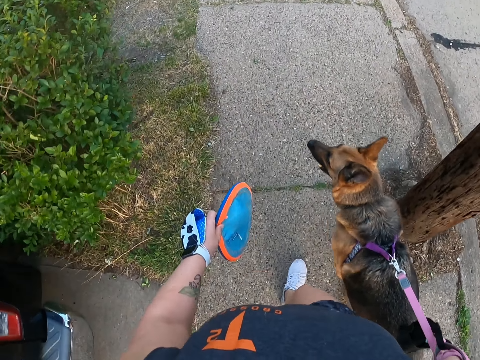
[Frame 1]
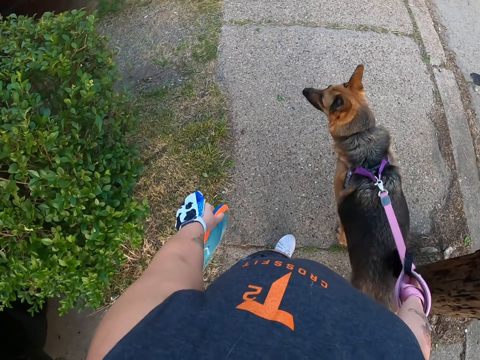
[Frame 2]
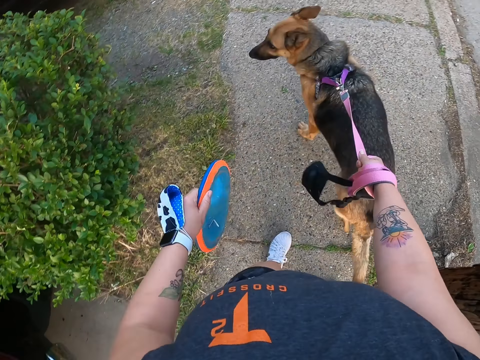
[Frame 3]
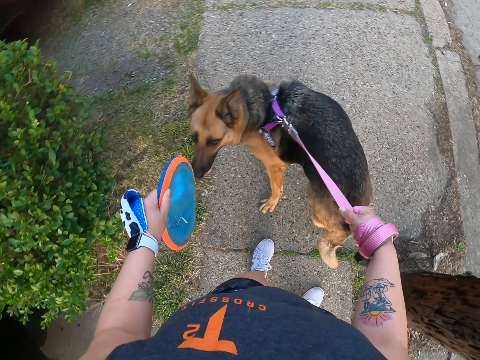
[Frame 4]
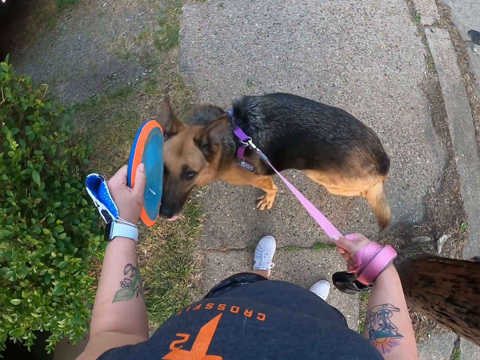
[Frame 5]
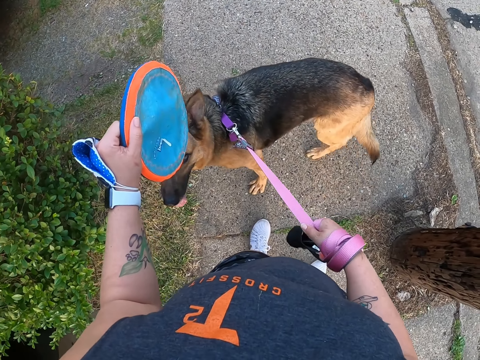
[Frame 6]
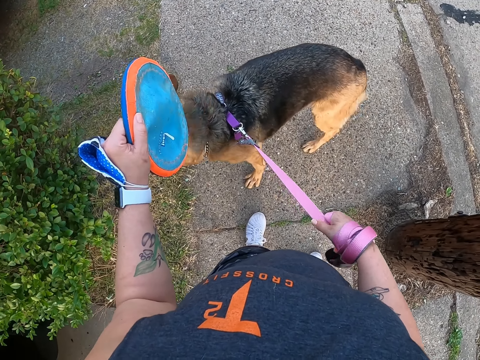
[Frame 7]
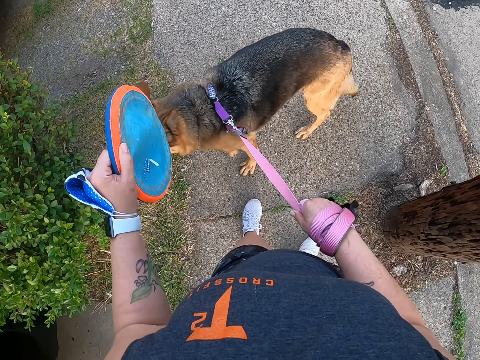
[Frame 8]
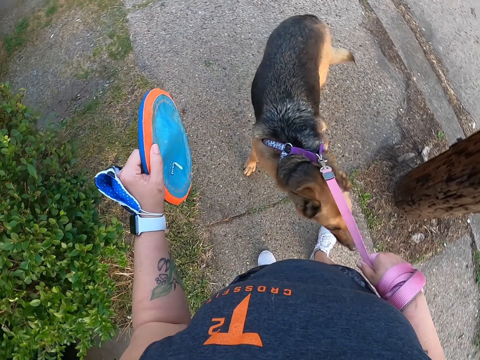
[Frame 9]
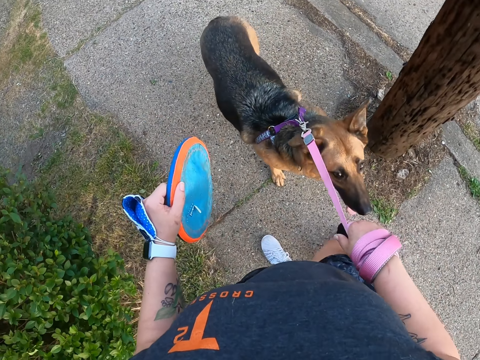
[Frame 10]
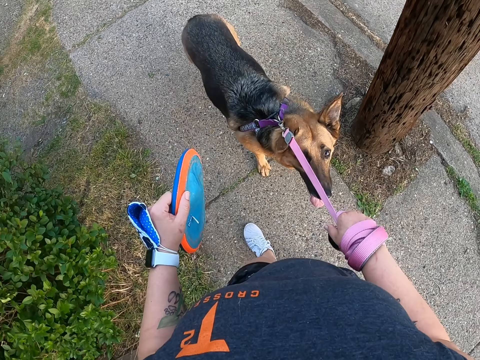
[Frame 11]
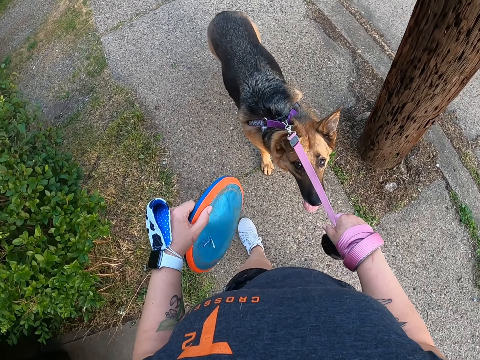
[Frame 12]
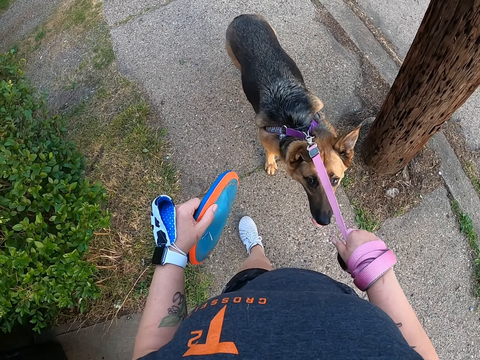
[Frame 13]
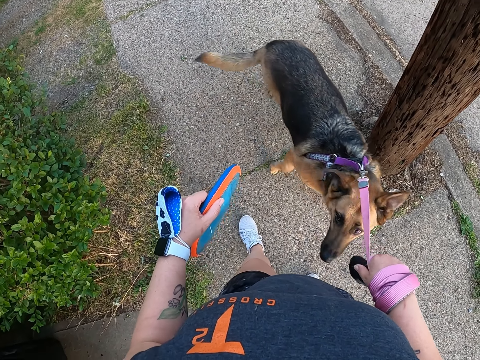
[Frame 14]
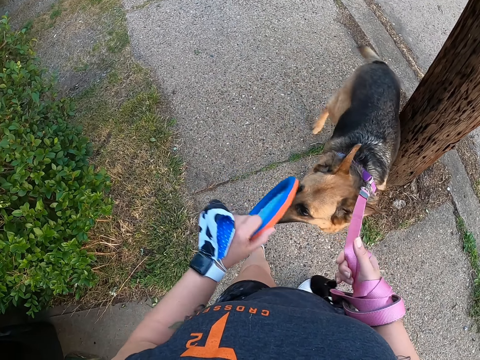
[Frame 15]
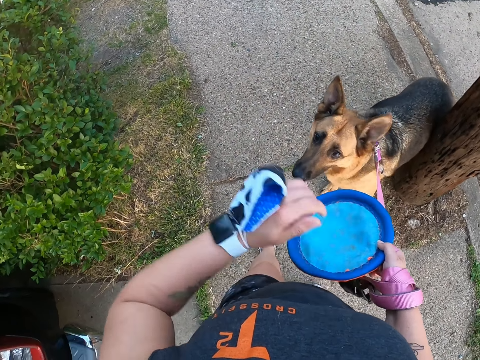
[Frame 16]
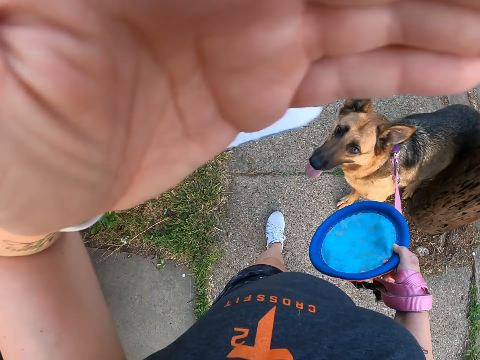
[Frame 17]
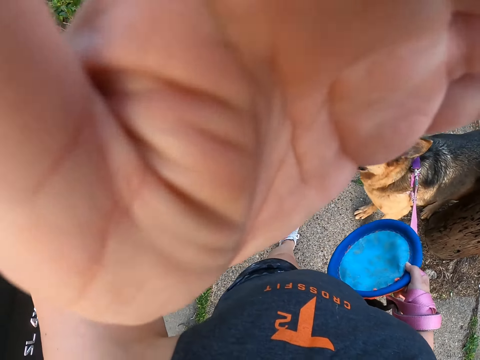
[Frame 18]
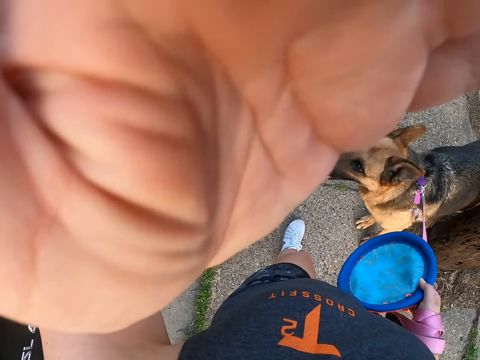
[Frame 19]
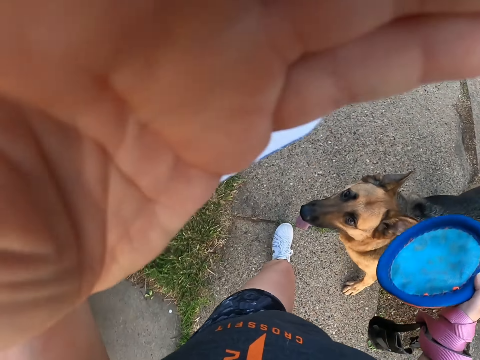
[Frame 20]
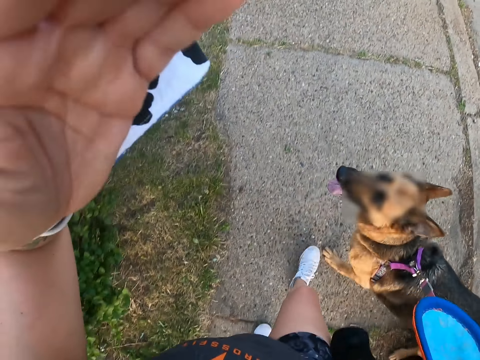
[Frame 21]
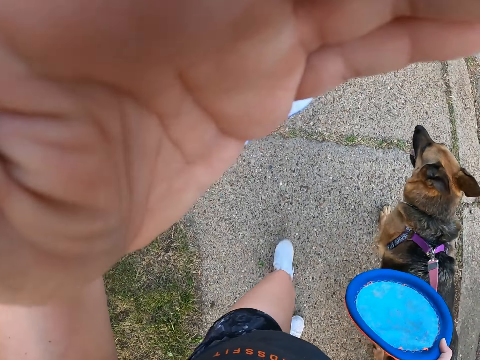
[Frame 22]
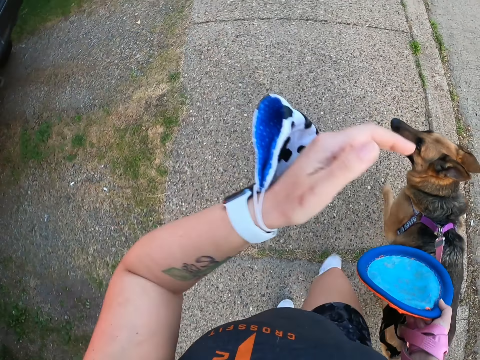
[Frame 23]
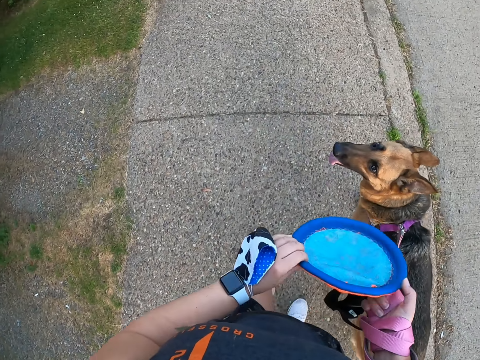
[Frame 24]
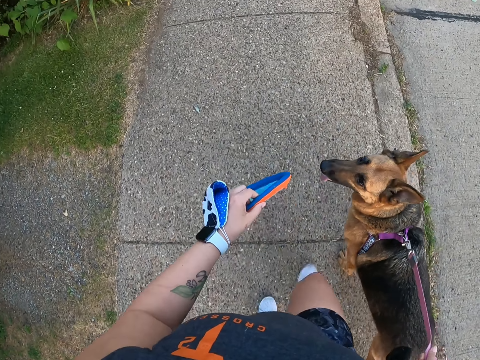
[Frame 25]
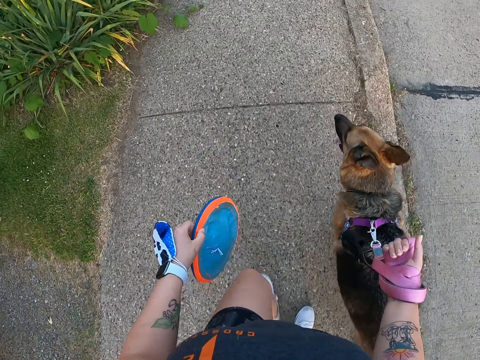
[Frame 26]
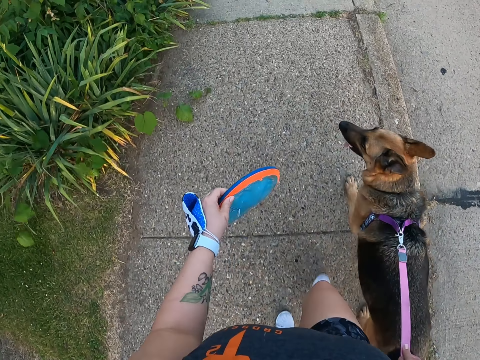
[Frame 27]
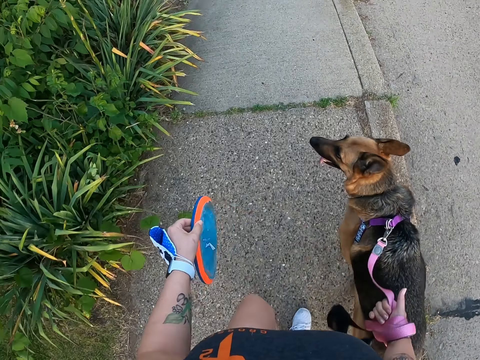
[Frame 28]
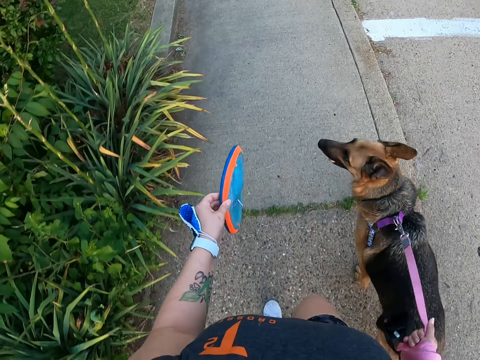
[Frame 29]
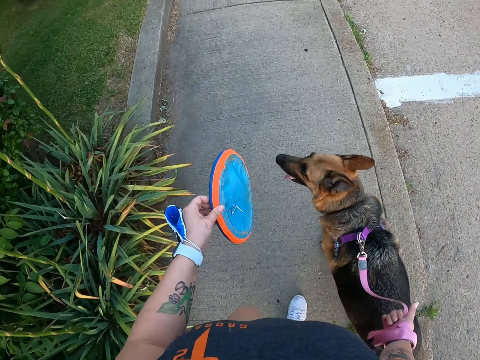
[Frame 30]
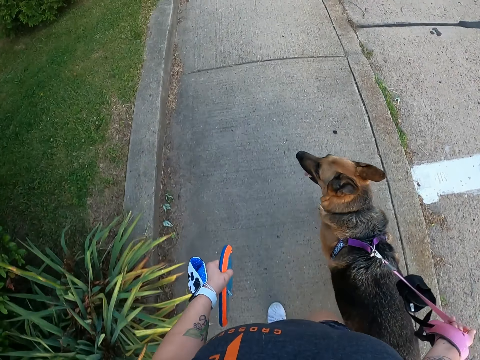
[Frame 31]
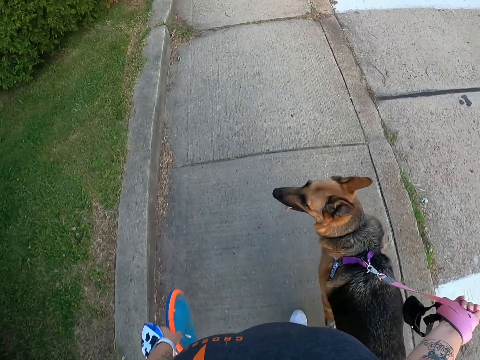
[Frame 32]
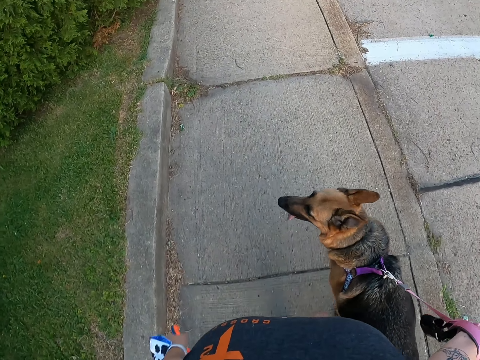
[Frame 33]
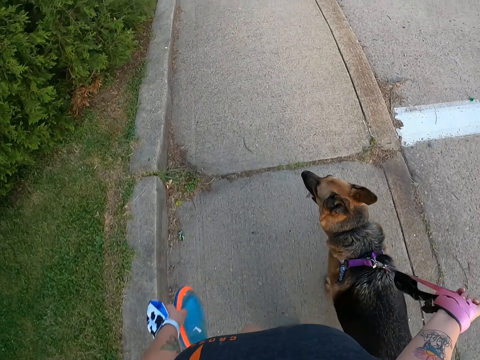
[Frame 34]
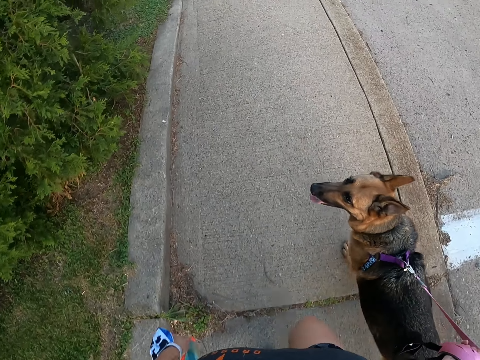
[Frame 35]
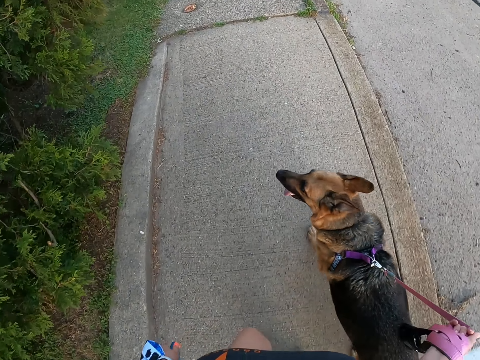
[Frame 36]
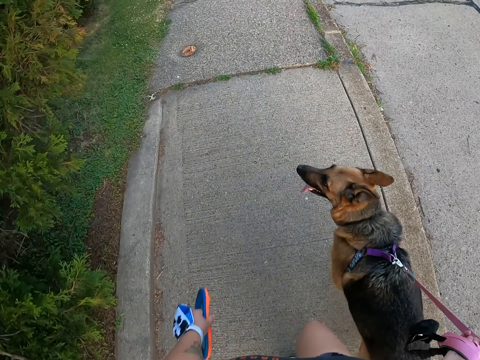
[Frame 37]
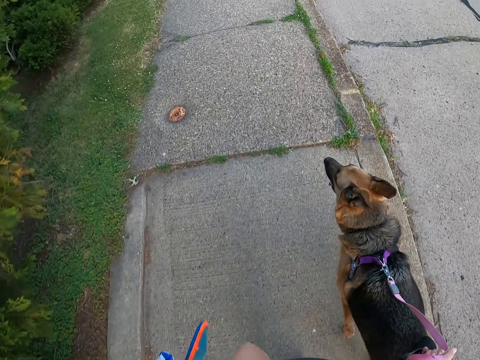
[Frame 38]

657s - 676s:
The camera wearer stands on the sidewalk. She holds the flying disc. She moves the frisbee from her left hand to the right hand. She holds the hand. She adjusts the camera. She moves the frisbee from her left hand to her right hand. She holds the flying disc. She walks on the sidewalk.

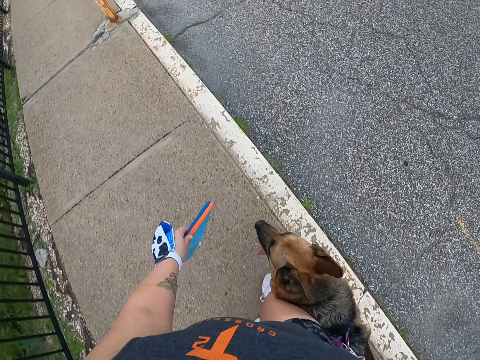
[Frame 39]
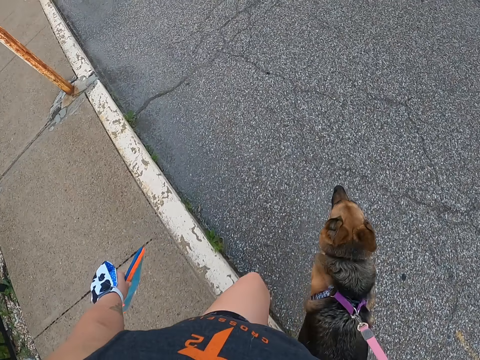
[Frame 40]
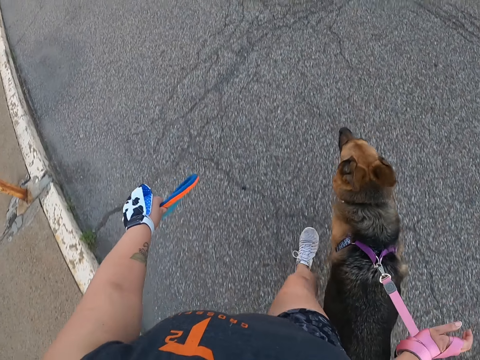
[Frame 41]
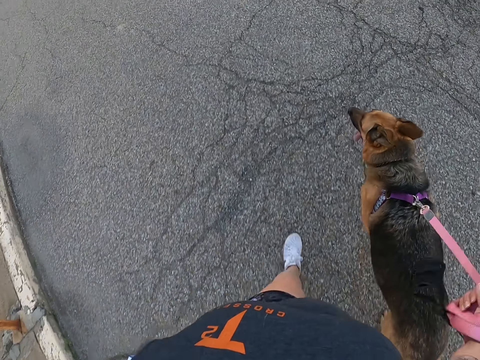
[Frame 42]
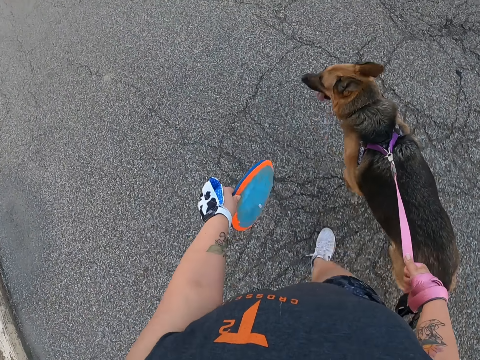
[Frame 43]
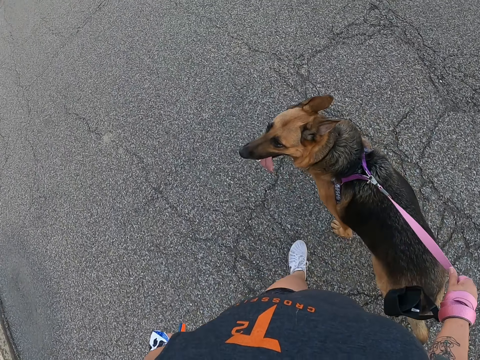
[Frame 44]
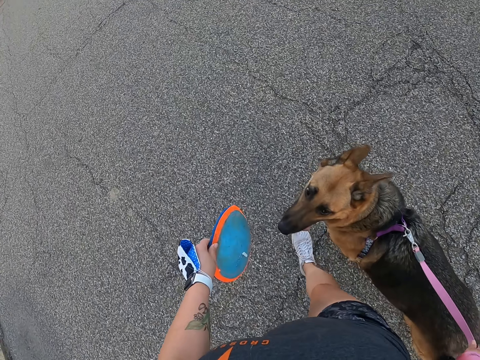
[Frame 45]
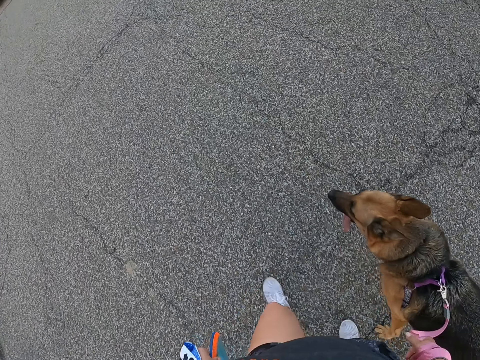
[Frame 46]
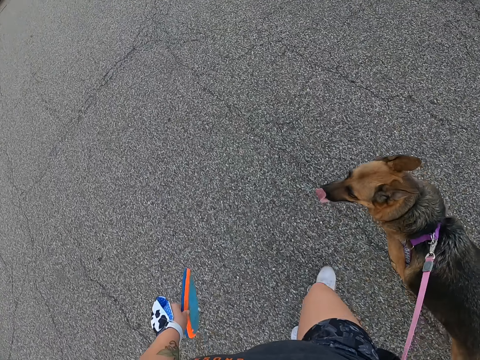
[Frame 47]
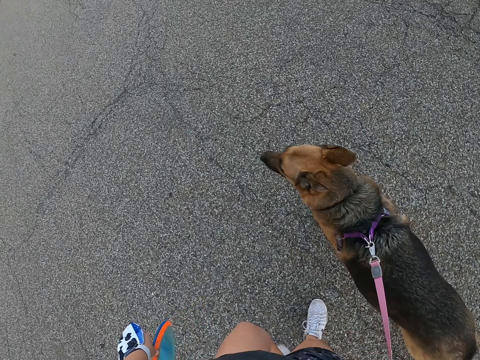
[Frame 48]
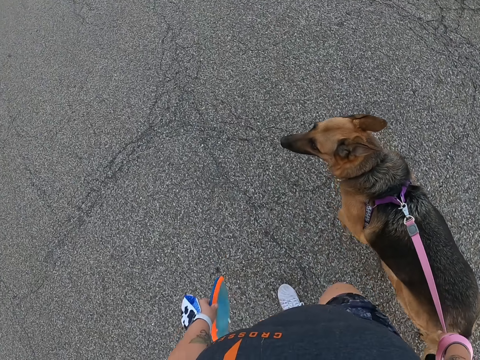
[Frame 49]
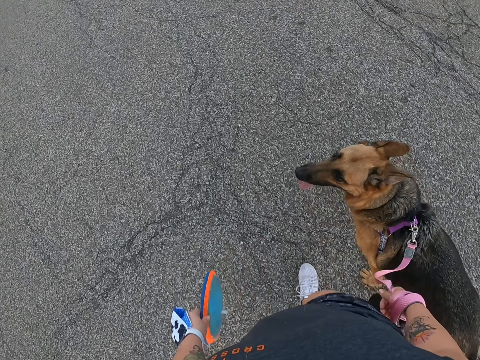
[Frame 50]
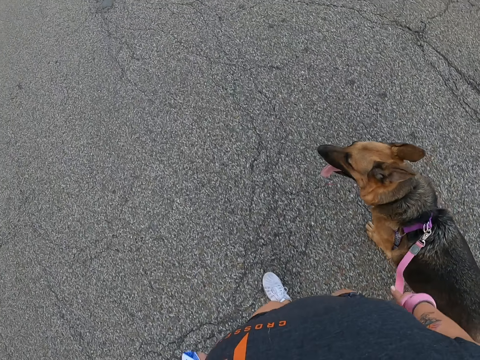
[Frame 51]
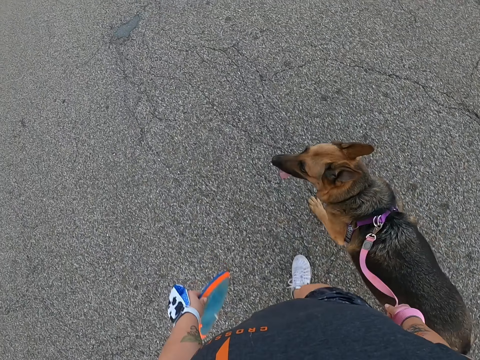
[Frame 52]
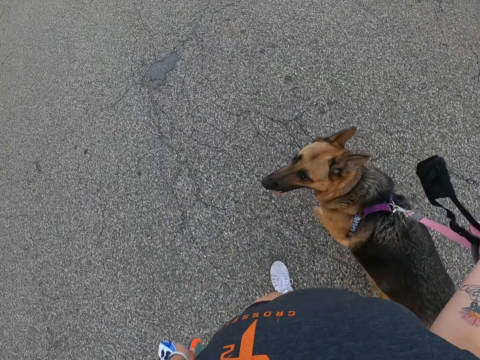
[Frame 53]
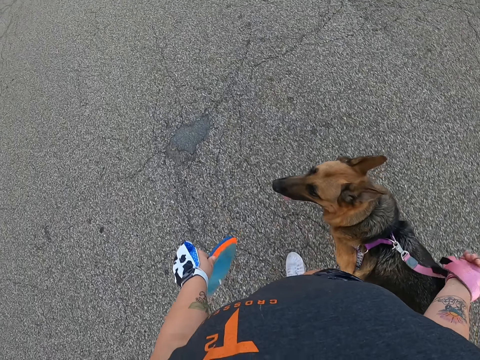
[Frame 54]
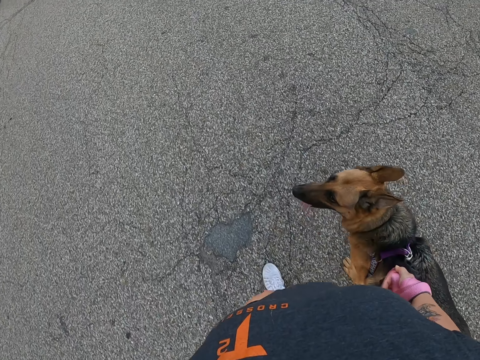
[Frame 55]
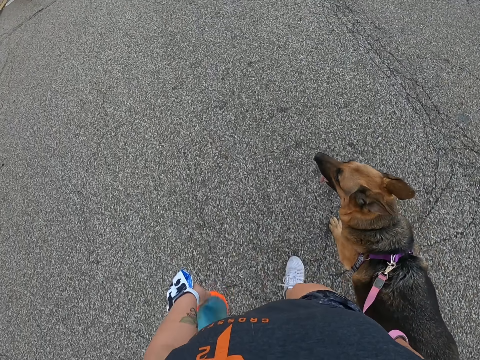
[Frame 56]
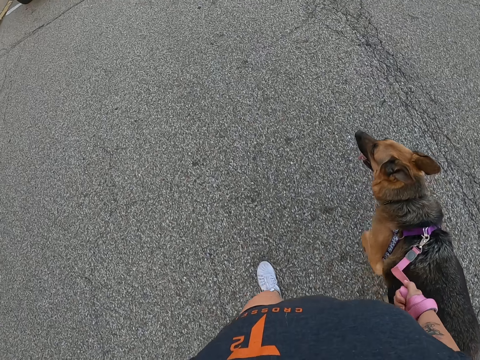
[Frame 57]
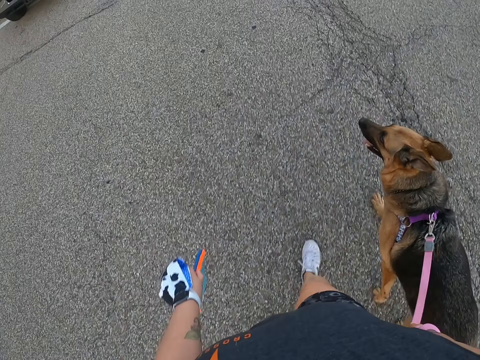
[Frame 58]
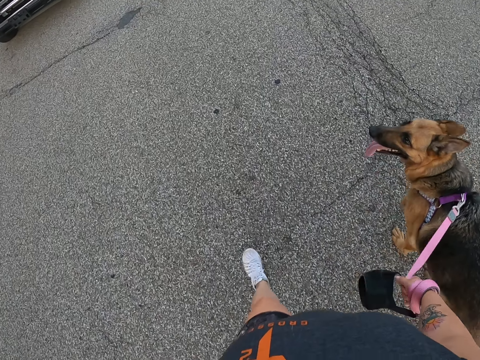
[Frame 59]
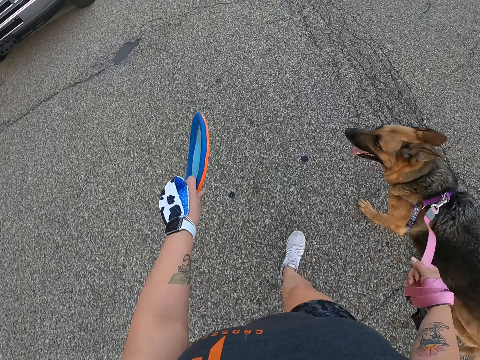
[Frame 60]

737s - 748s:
The camera wearer walks on the parking lot.
